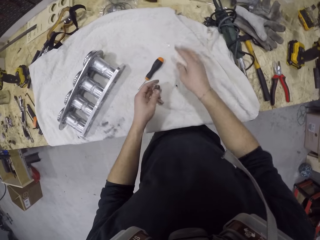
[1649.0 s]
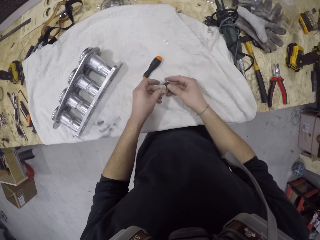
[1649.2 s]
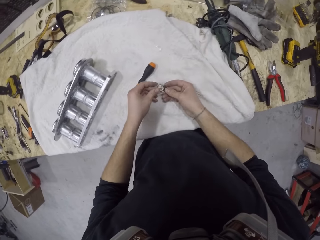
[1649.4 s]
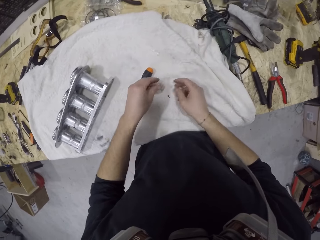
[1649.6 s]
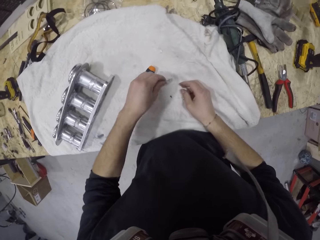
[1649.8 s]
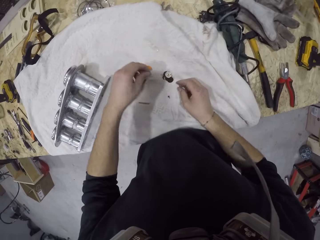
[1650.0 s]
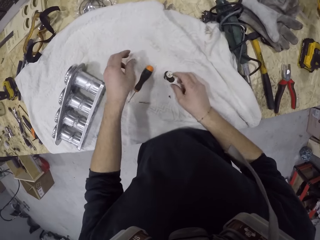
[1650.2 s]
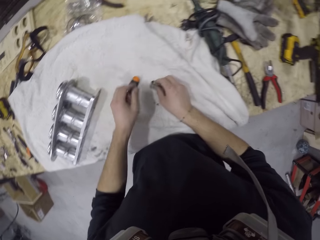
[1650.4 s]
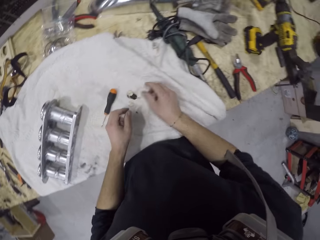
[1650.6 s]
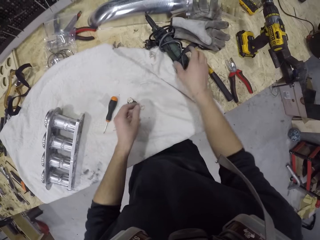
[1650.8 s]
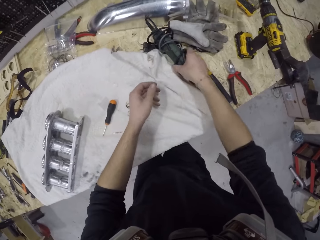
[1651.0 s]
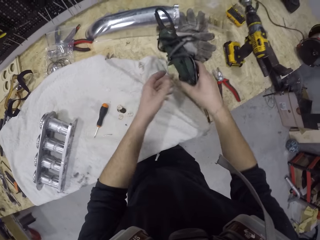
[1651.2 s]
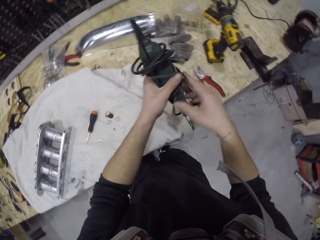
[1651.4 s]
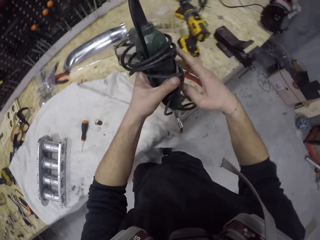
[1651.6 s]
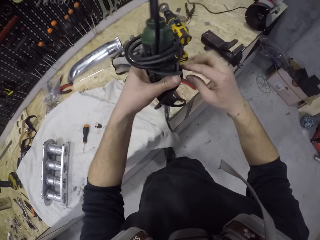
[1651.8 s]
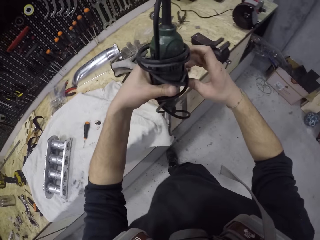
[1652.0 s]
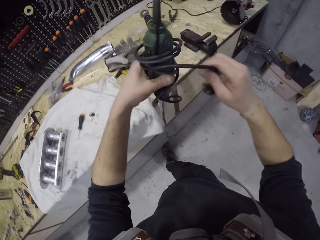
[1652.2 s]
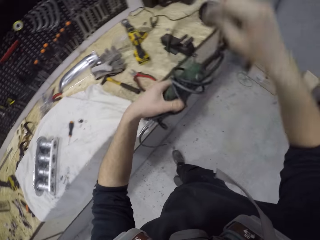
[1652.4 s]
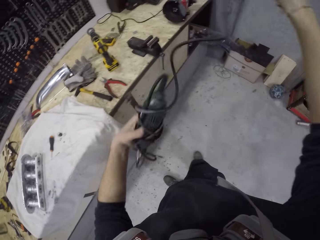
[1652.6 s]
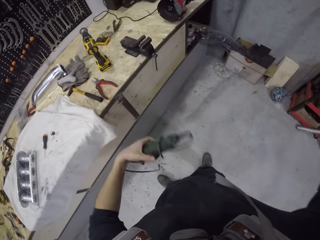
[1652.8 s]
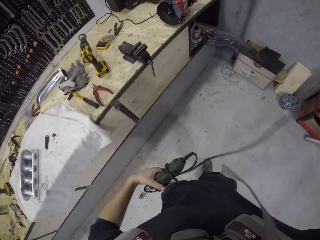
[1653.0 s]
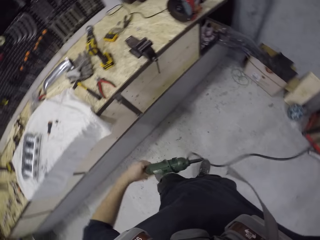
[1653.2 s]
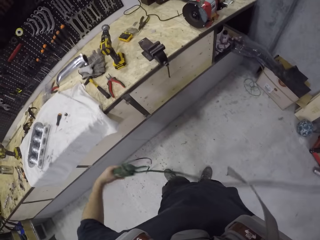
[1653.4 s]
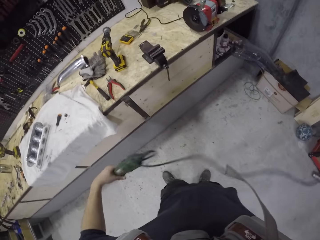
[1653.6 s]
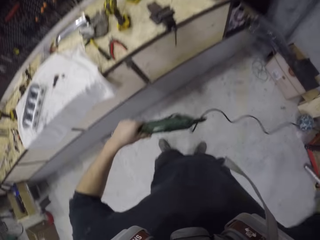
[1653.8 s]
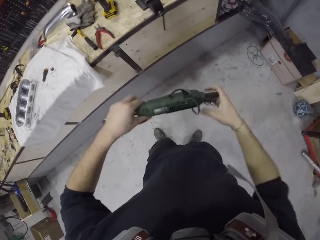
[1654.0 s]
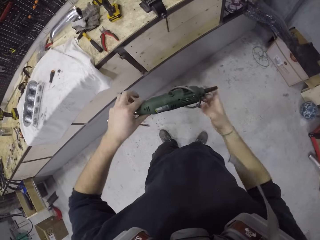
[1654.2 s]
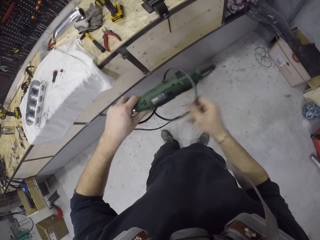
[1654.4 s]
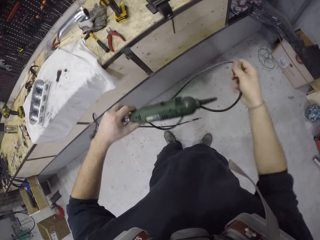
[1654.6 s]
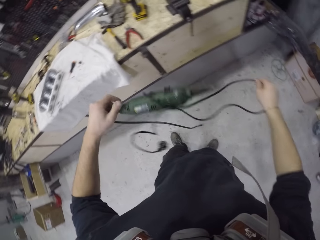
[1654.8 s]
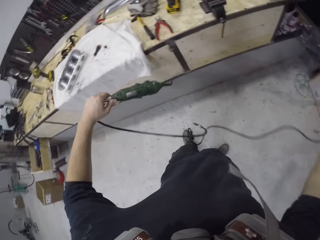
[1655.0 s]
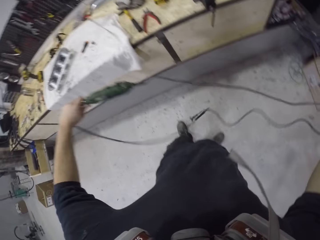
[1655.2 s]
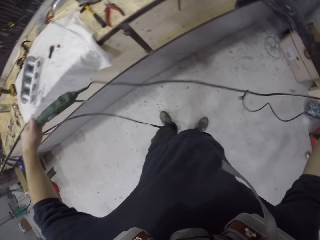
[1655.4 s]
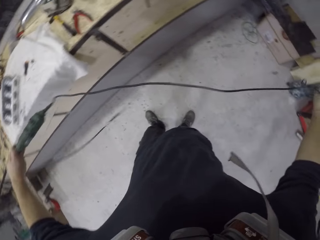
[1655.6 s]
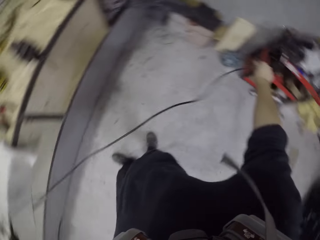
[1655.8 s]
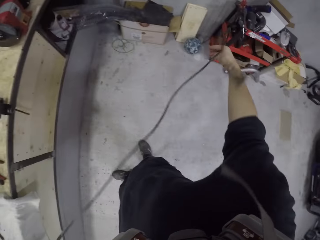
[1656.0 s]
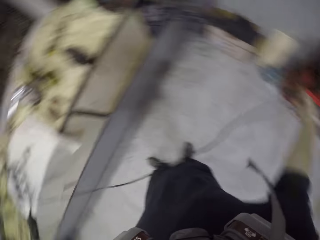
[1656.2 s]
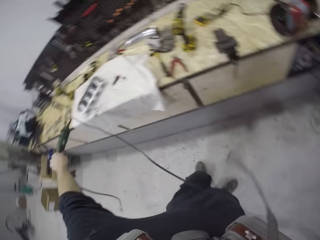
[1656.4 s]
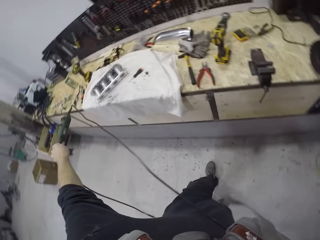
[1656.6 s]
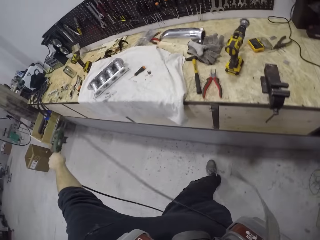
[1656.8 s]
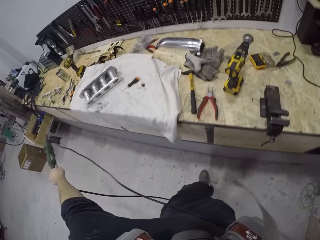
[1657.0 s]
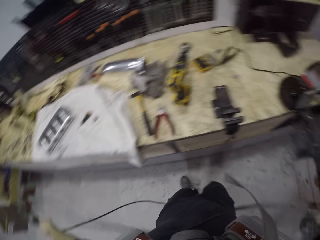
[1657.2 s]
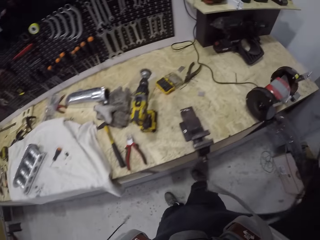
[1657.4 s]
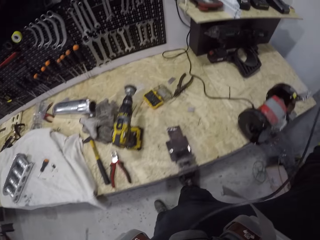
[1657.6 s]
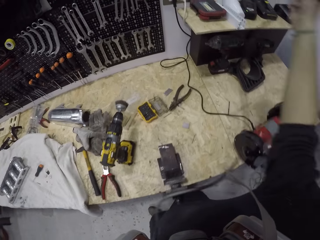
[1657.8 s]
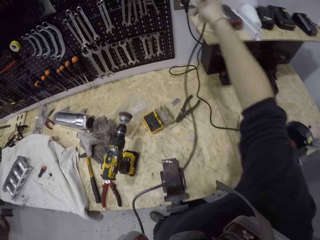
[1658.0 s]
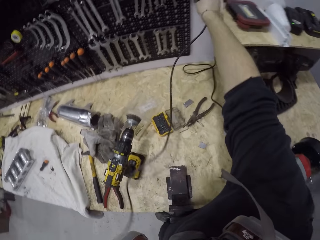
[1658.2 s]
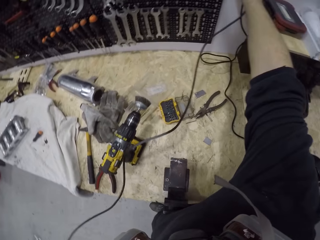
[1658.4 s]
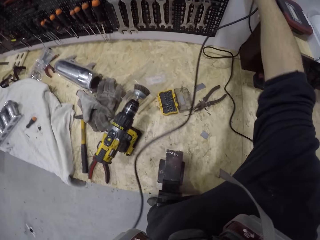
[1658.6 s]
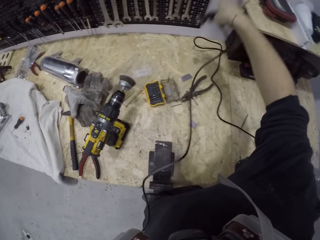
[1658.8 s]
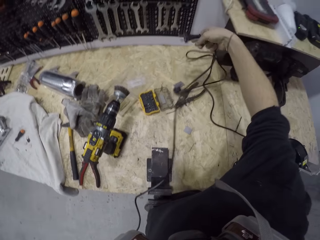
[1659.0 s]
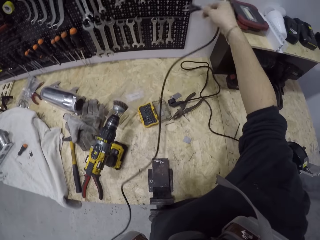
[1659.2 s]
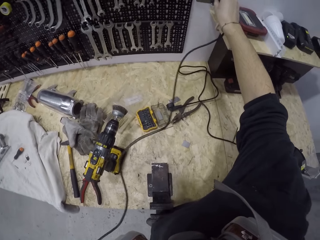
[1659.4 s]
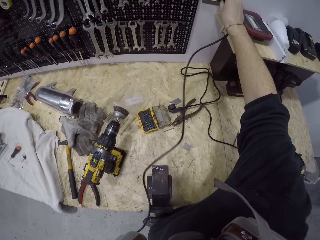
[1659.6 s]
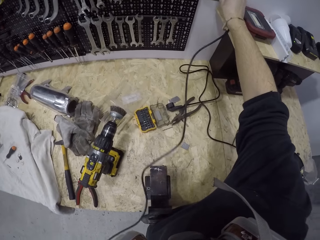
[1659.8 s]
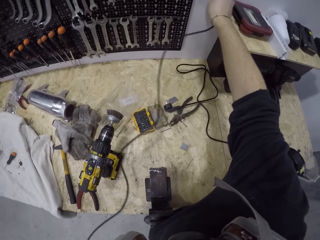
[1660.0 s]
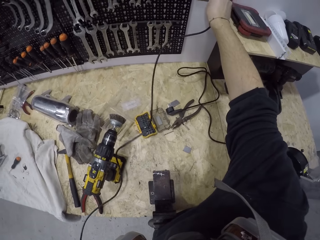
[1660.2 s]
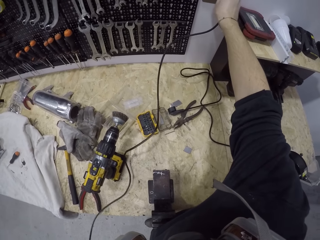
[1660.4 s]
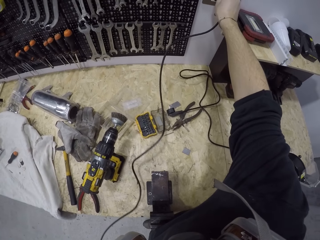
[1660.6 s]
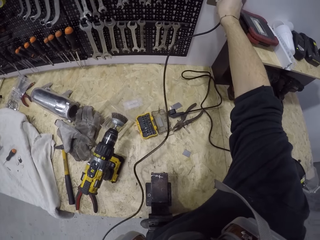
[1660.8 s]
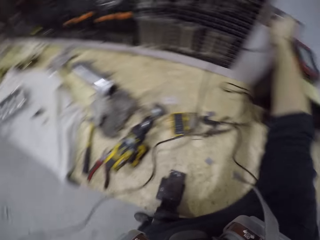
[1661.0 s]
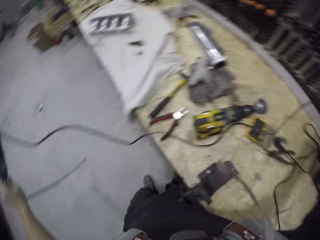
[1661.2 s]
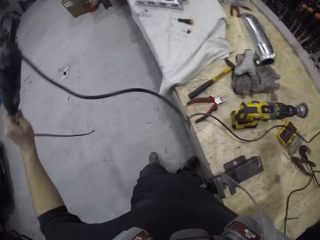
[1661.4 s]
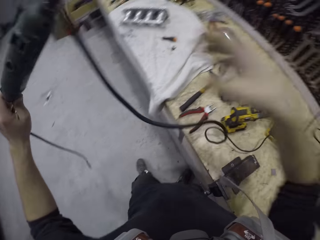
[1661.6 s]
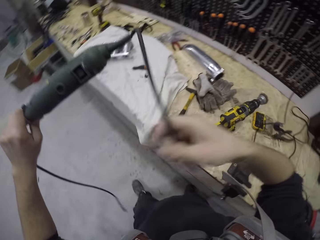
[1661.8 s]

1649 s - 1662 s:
The camera wearer pours out the fasteners from the pack on the cloth on the cabinet with his left hand. He picks up the fastener from the cloth on the cabinet with his right hand. He picks up the mini drill from the cloth on the cabinet with his right hand. He unties a cable on the mini drill in his left hand with his right hand. He disconnects a plug of a stabilizer from a power source with his right hand. He connects a plug of the mini drill to the power source with his right hand.

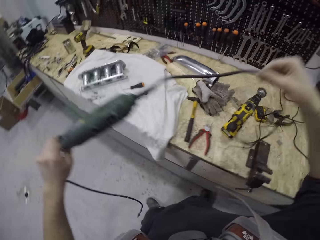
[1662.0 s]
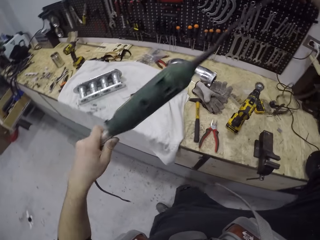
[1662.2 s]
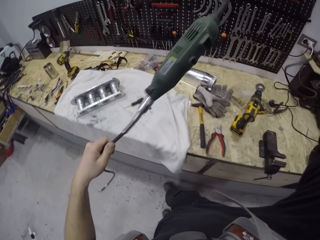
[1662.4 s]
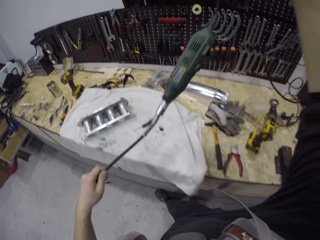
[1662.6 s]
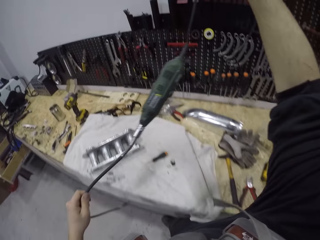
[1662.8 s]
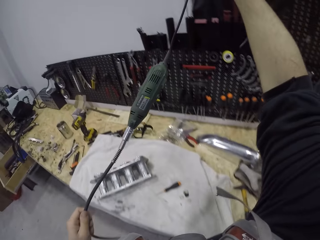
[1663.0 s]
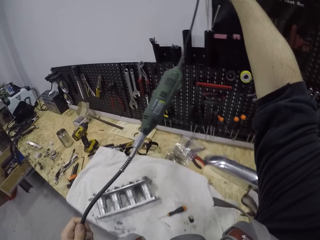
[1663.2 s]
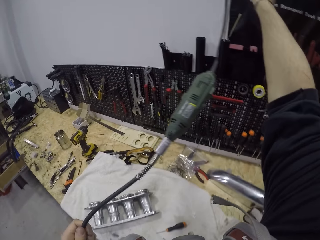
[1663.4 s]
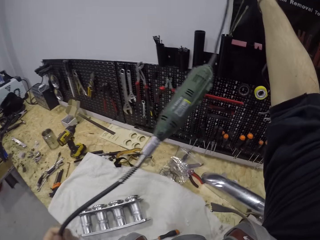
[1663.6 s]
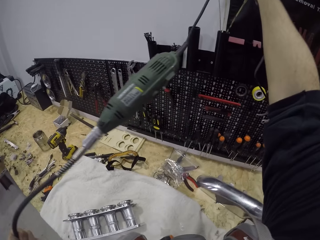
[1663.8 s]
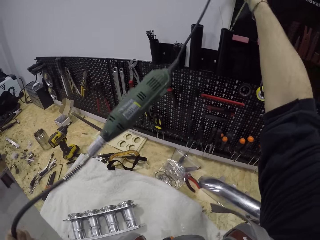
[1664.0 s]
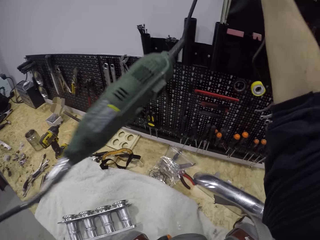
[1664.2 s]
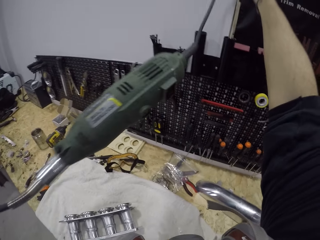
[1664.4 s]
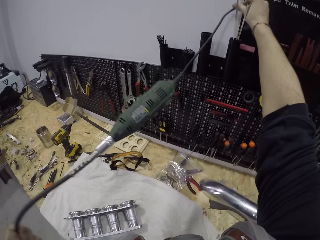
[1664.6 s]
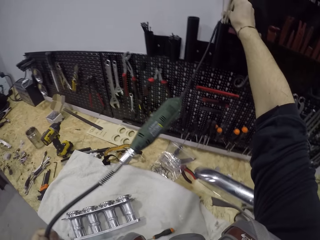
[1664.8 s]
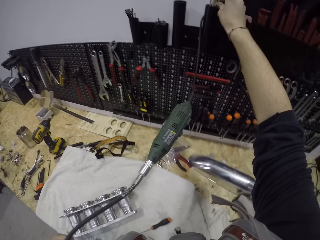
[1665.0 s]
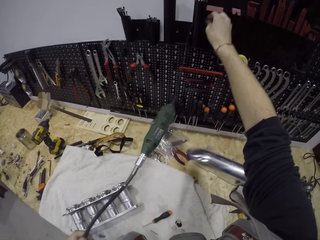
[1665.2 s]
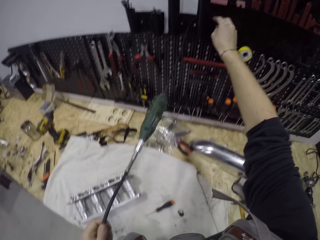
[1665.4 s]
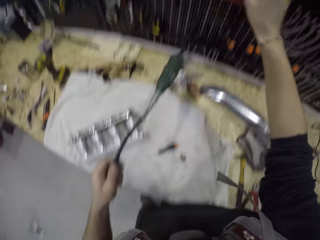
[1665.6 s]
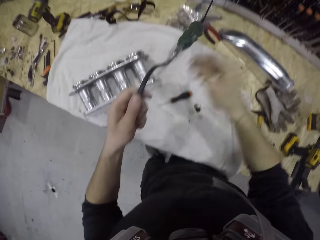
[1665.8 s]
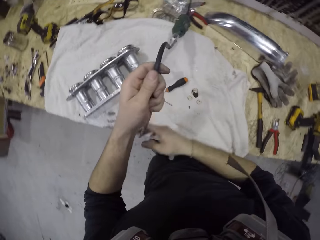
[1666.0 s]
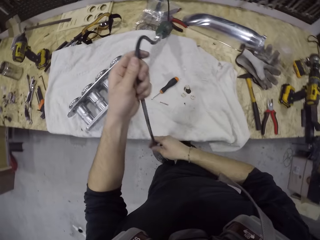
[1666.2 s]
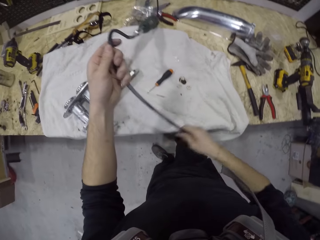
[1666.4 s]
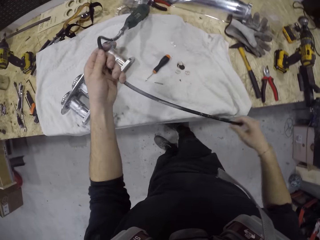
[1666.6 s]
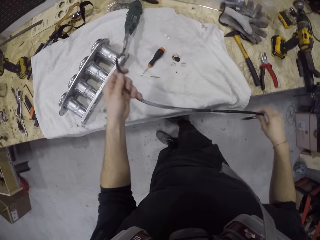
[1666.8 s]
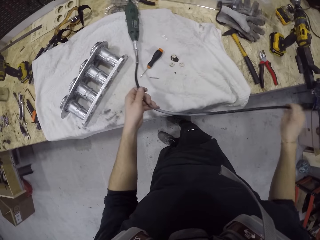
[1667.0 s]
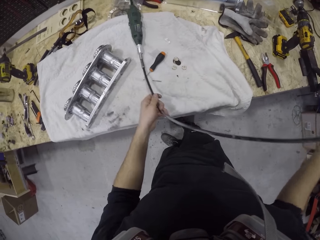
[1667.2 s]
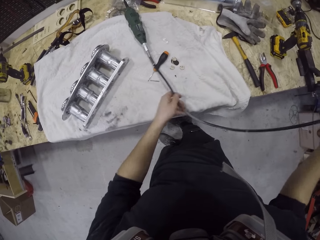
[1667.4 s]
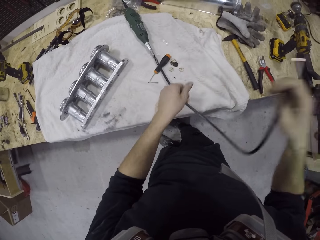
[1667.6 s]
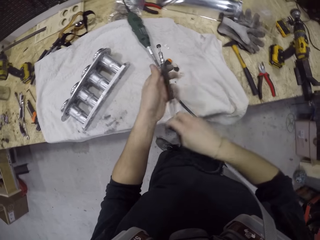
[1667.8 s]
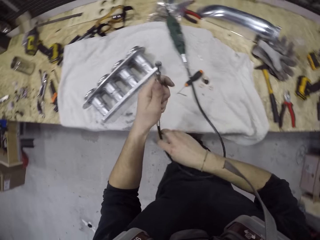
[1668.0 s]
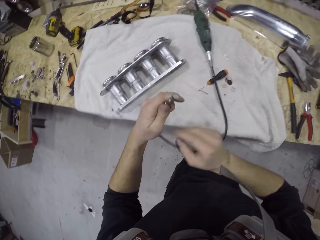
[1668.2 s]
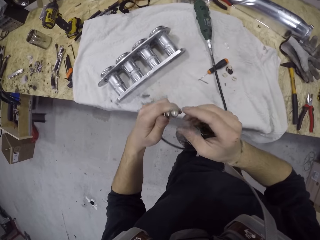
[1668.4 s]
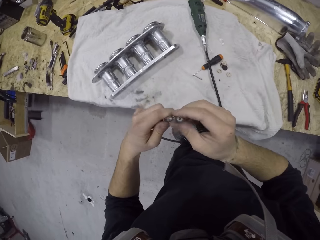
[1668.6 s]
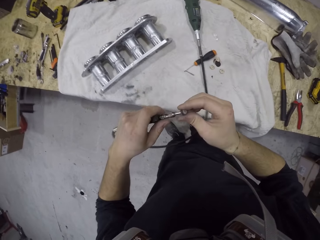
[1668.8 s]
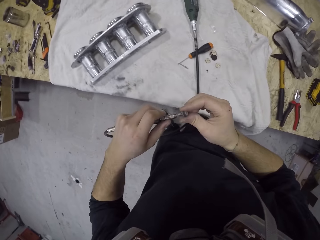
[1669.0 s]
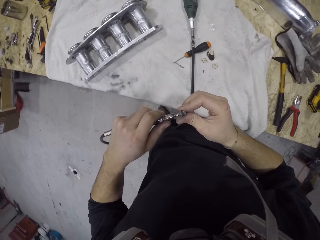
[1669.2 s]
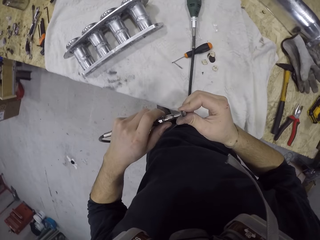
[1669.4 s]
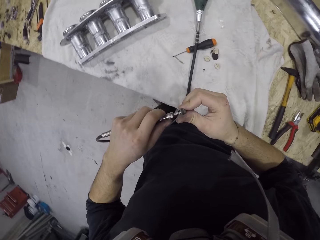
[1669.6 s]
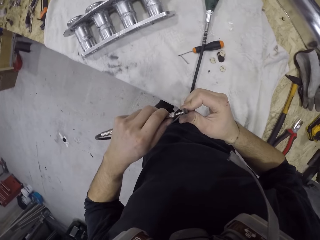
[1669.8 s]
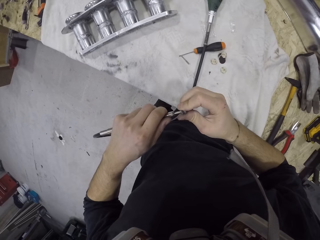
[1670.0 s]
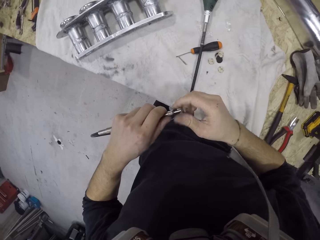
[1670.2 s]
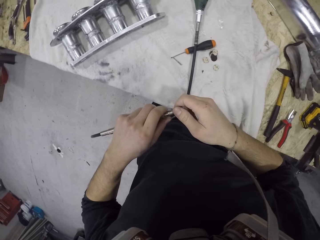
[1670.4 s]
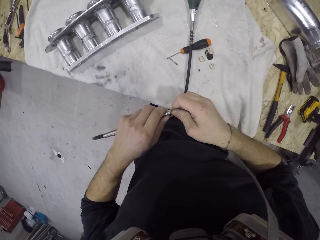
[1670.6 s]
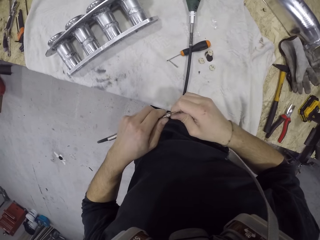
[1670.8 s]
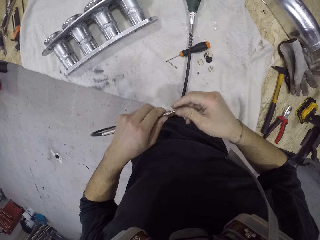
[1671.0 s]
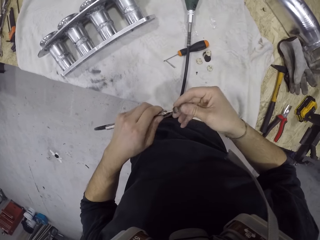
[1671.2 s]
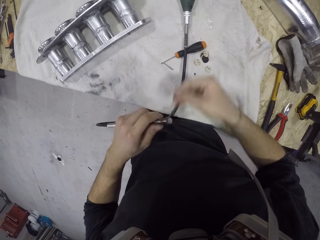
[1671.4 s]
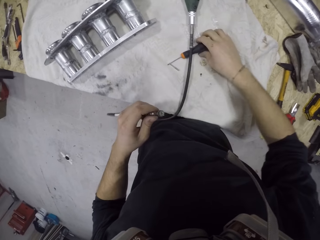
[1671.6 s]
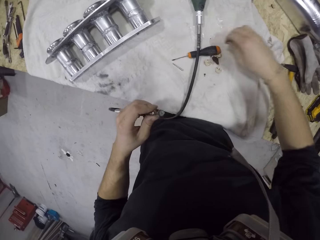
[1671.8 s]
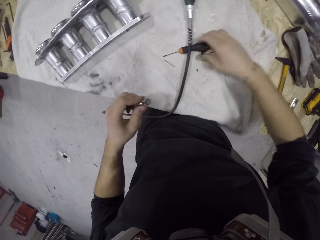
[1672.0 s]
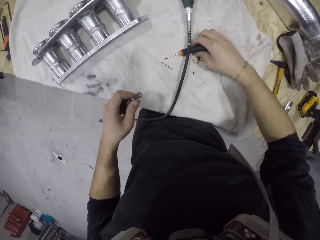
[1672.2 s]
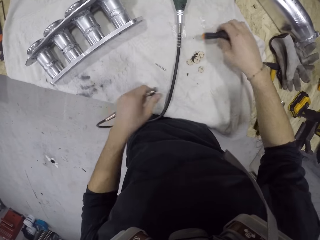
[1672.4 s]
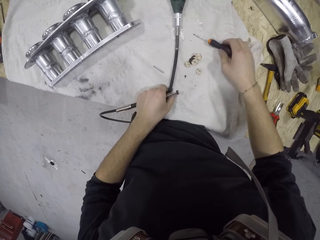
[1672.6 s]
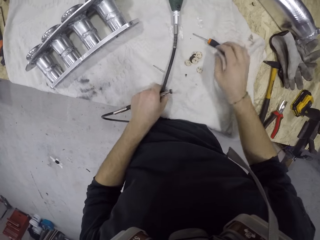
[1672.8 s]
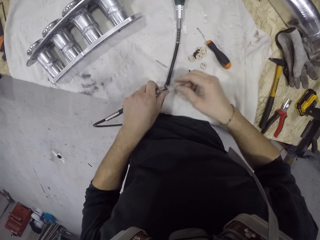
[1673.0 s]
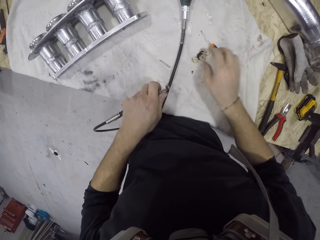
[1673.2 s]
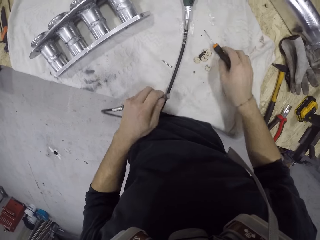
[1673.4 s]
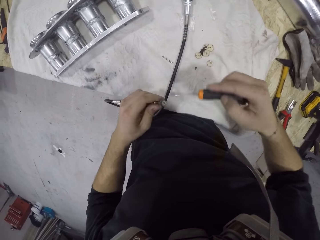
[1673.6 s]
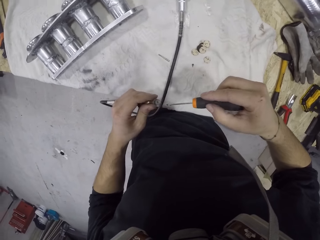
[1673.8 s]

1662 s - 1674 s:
The camera wearer adjusts the mini drill on the cabinet with his hands. He touches the screwdriver on the cloth on the cabinet with his right hand. He moves the screwdriver on the cloth on the cabinet with his right hand. He picks the screwdriver from the cloth on the cabinet with his right hand.
